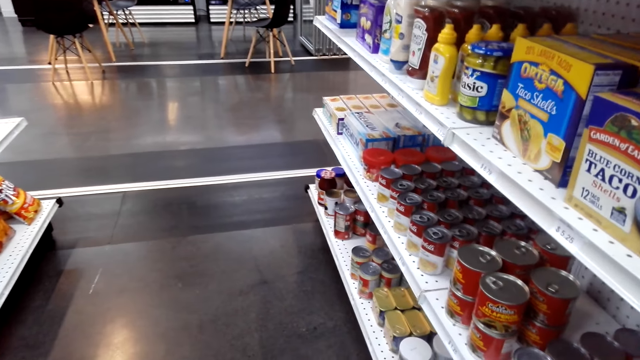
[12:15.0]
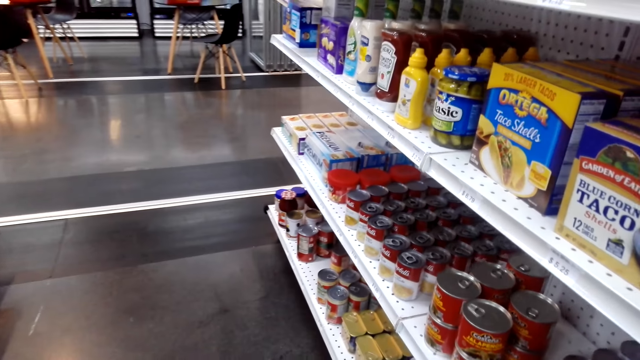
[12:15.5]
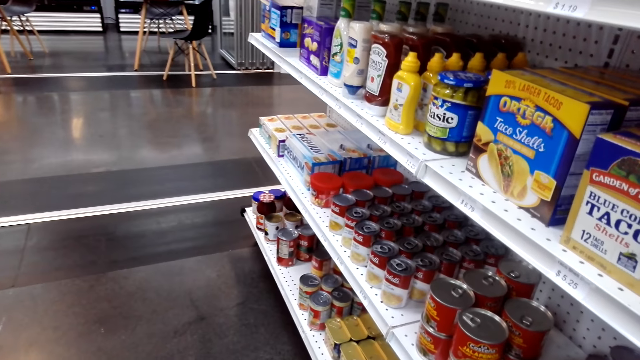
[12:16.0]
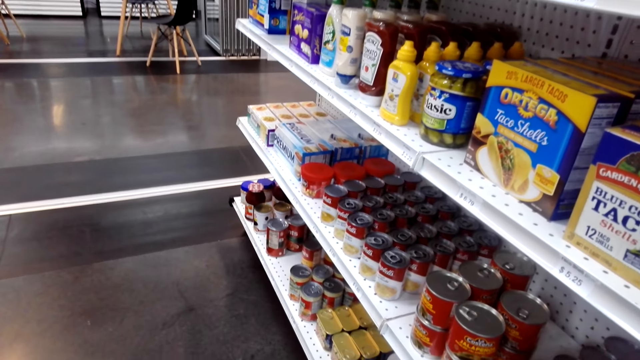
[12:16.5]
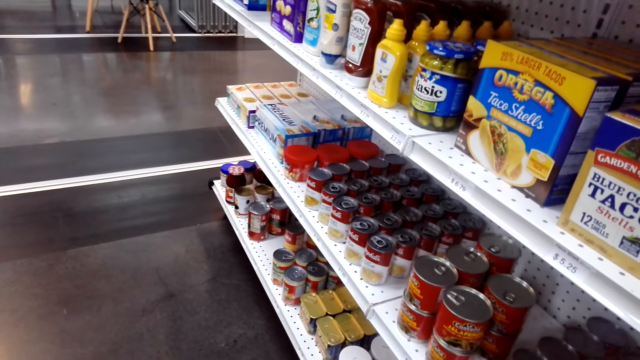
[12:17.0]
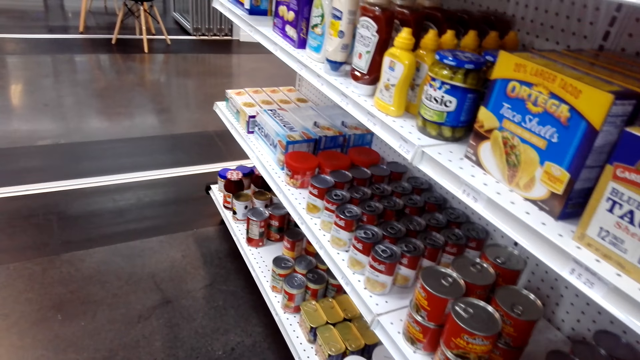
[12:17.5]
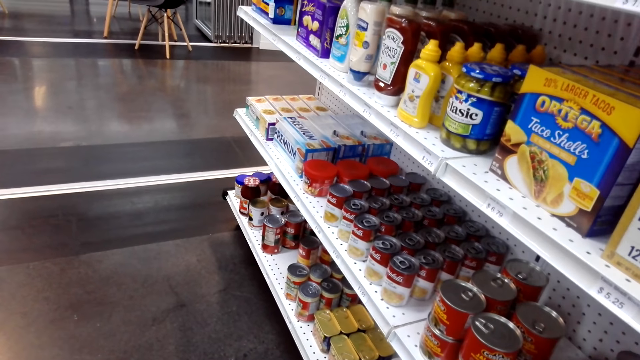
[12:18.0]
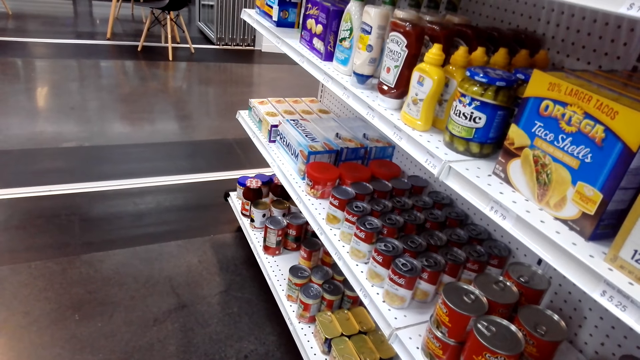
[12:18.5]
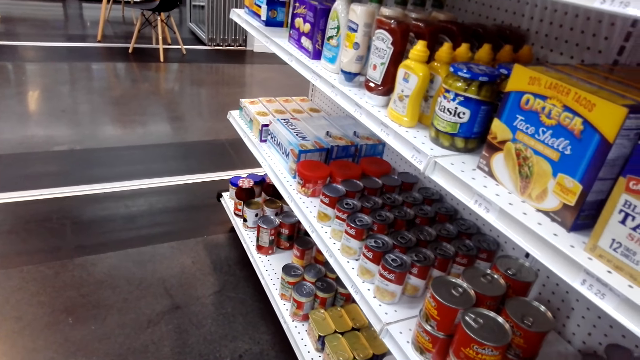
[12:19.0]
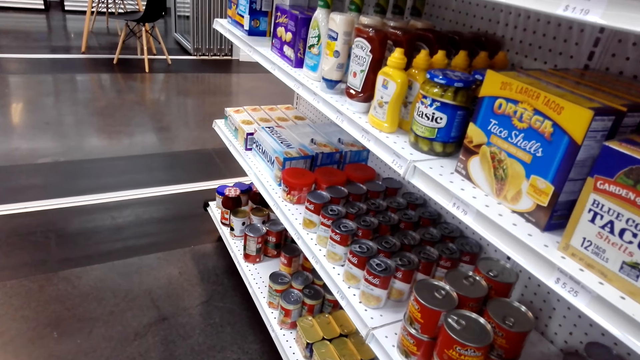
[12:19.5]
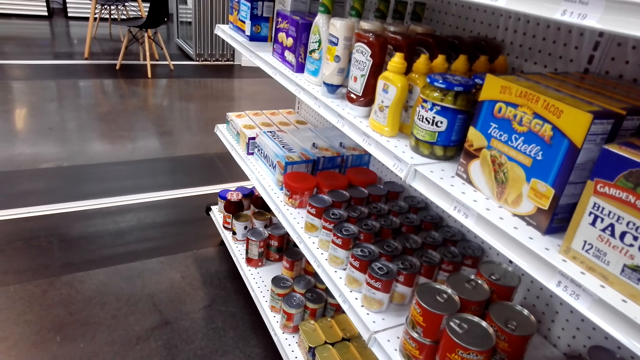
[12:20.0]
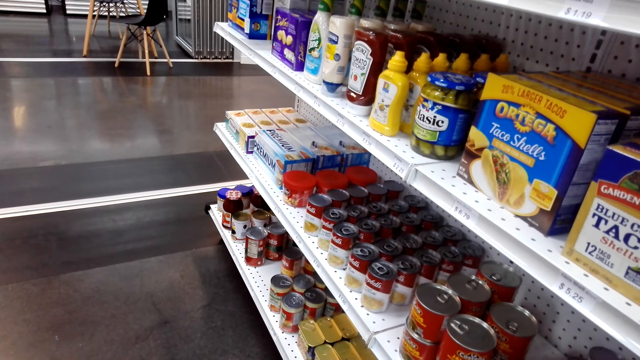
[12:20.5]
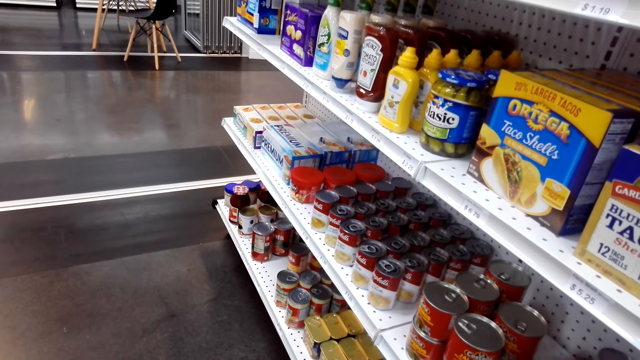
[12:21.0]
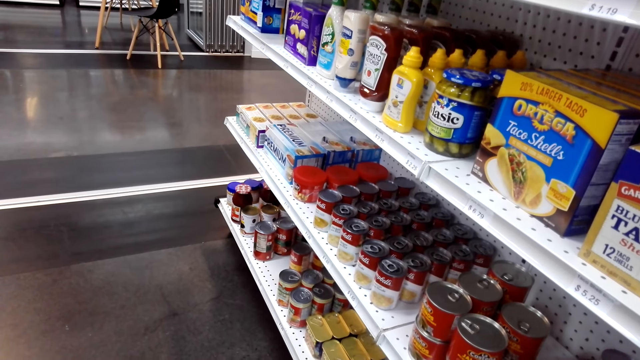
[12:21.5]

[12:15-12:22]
The camera wearer stands next to a store shelf.

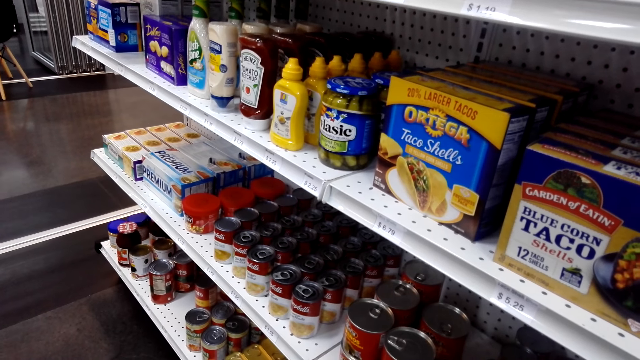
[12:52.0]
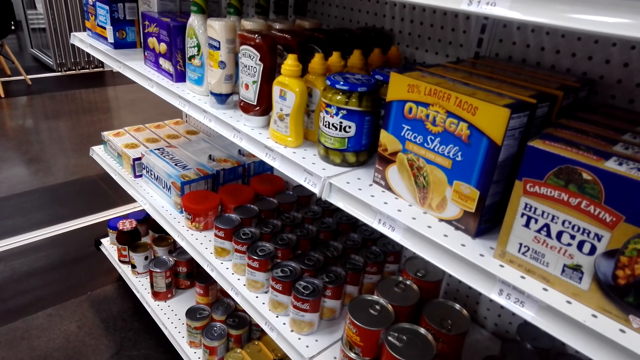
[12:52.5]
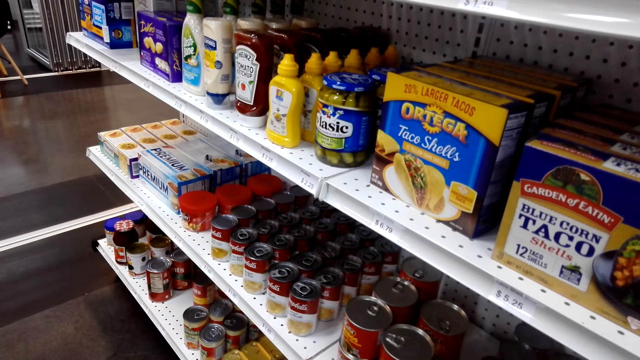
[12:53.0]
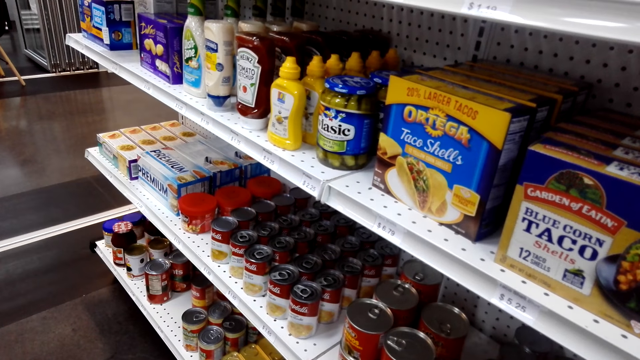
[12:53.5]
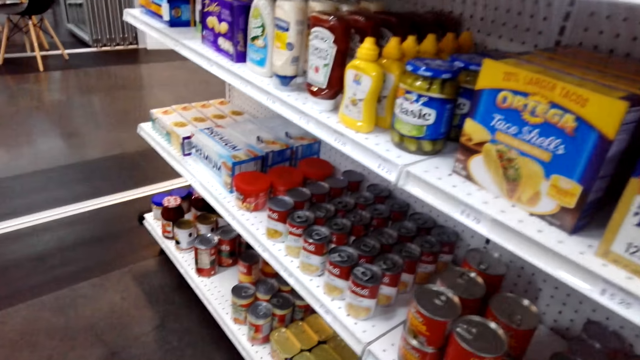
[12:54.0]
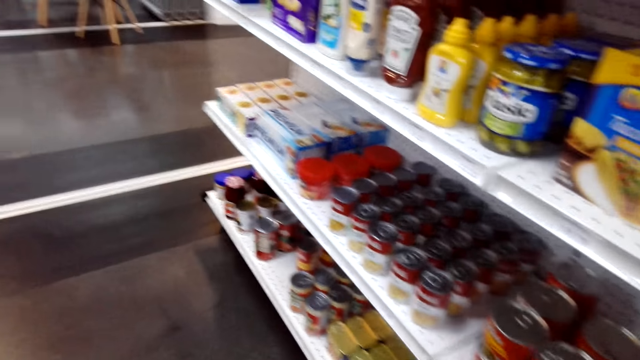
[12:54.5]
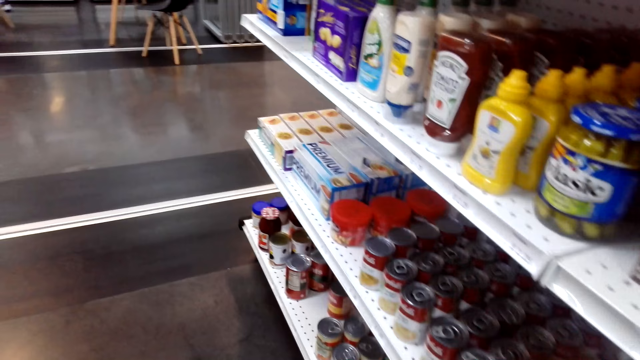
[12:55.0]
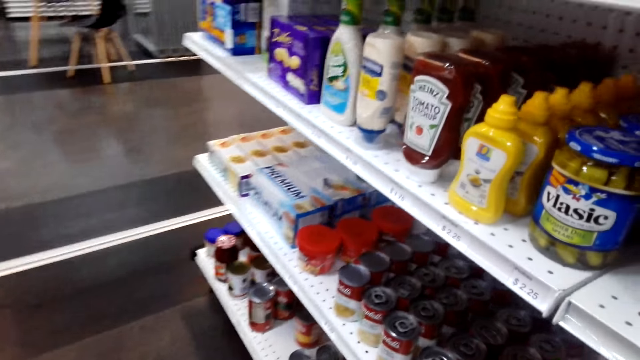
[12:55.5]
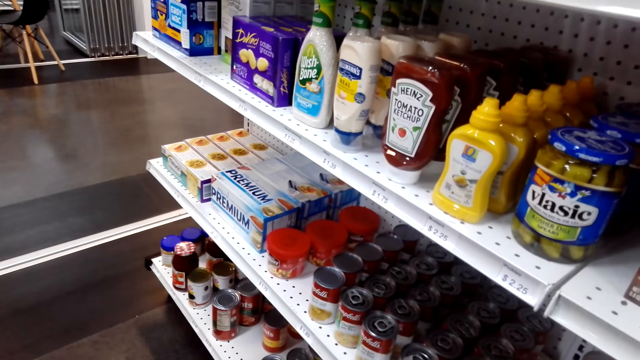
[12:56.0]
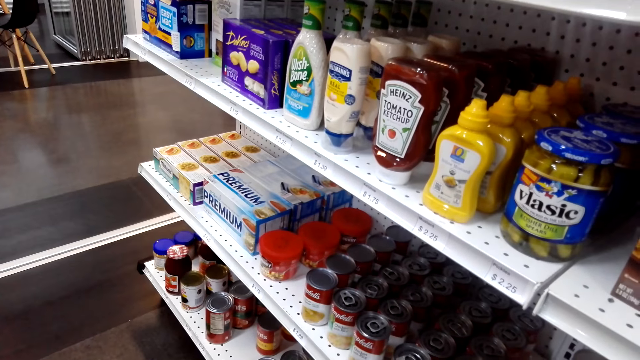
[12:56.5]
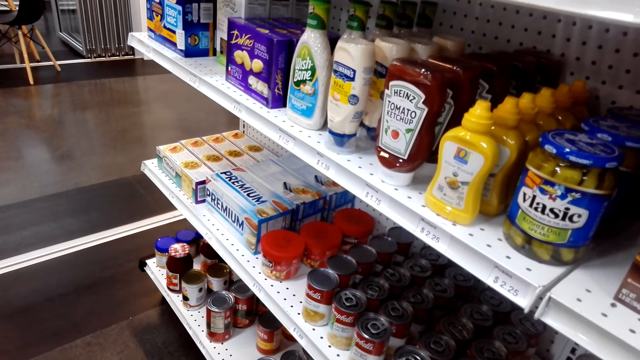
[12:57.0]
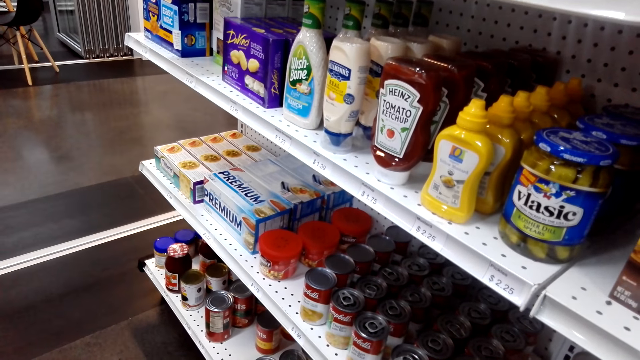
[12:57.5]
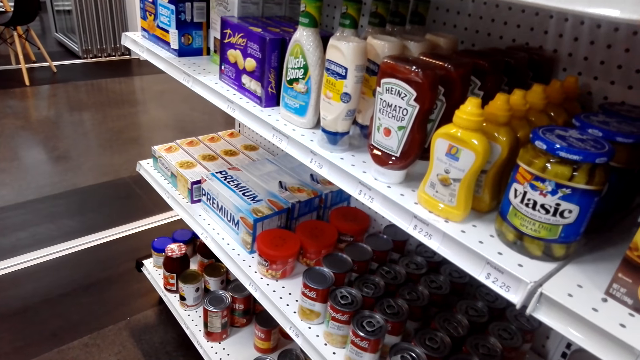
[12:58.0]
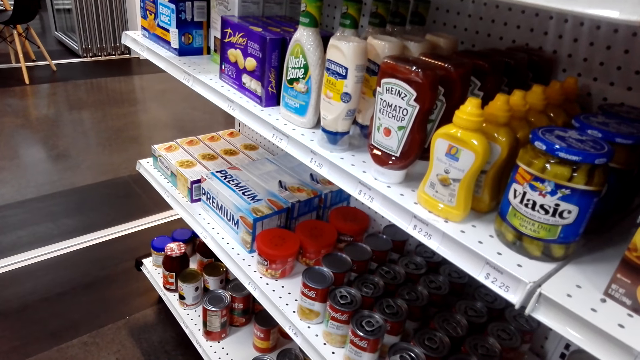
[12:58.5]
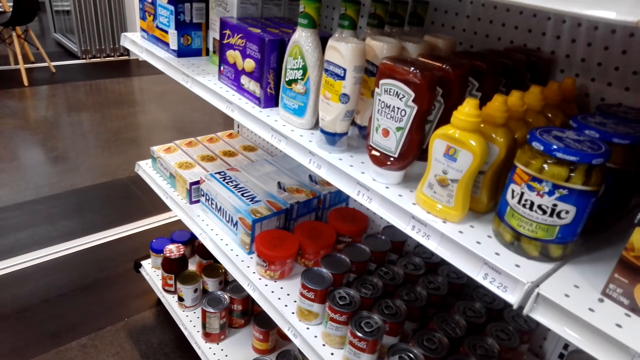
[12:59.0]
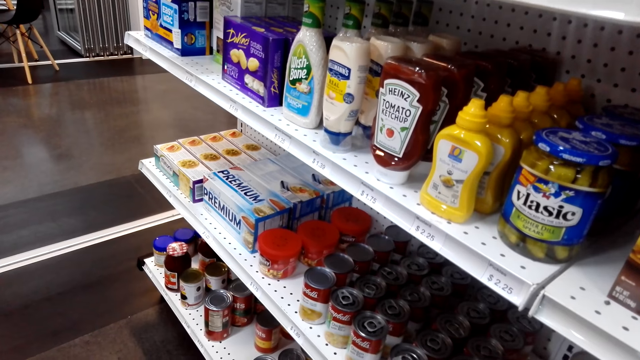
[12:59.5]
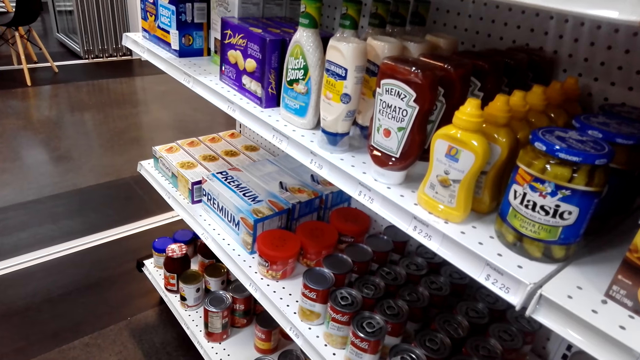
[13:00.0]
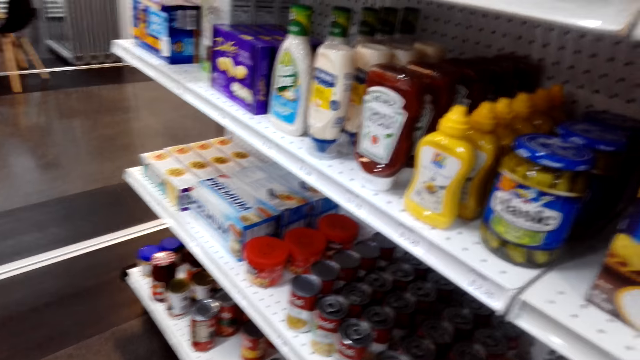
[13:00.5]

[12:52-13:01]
The camera wearer walks around. They stand next to a store shelf.

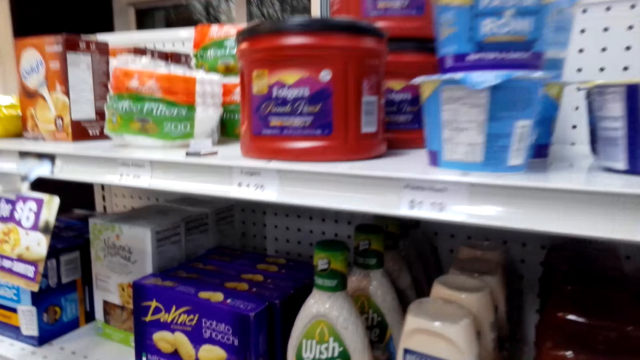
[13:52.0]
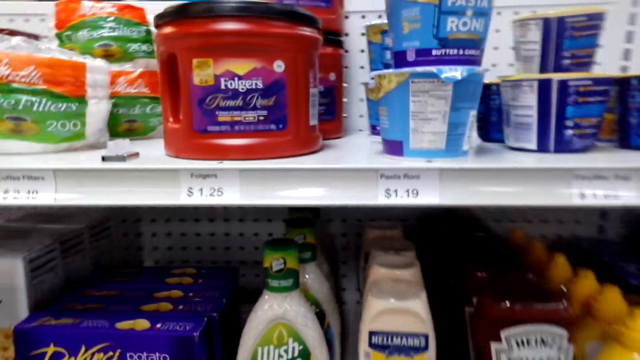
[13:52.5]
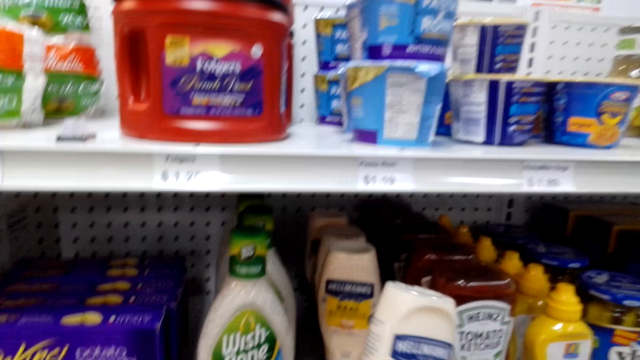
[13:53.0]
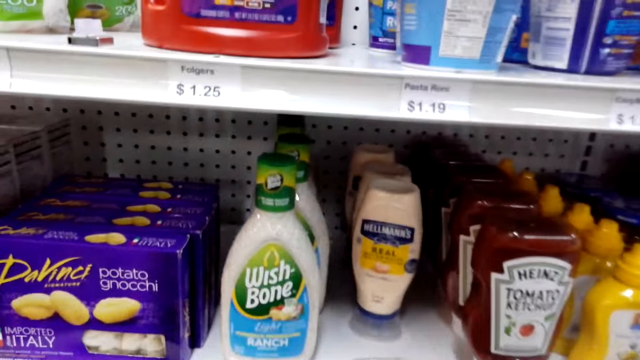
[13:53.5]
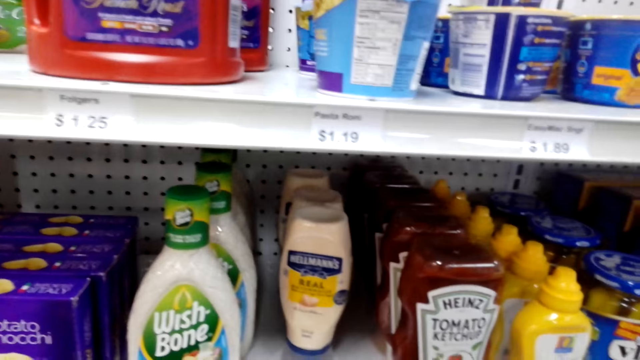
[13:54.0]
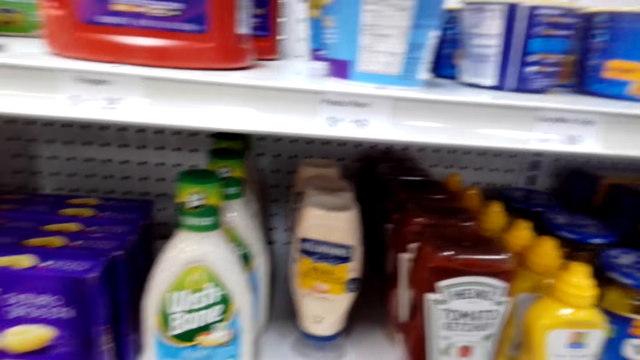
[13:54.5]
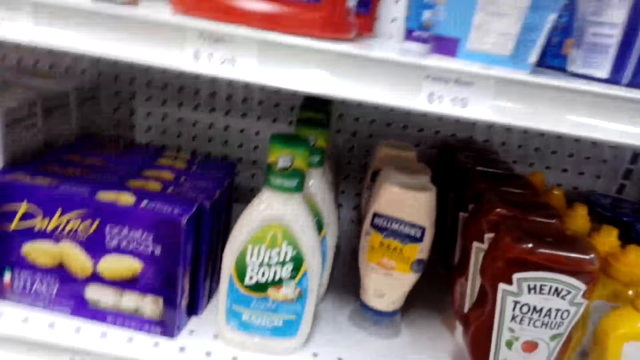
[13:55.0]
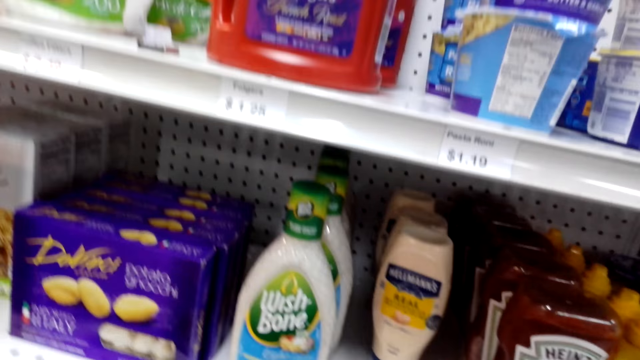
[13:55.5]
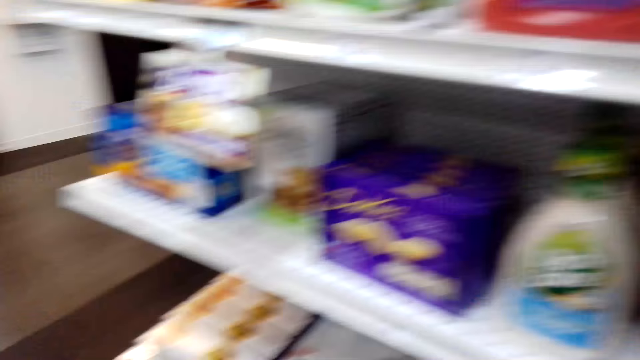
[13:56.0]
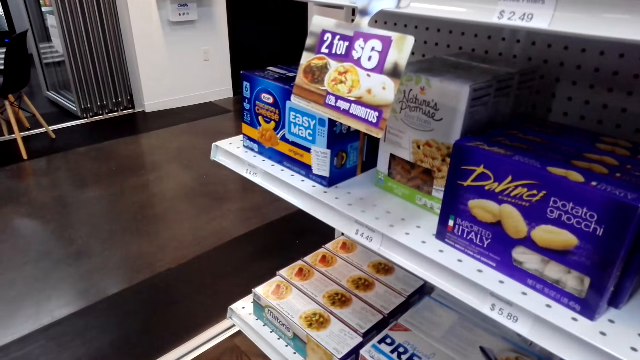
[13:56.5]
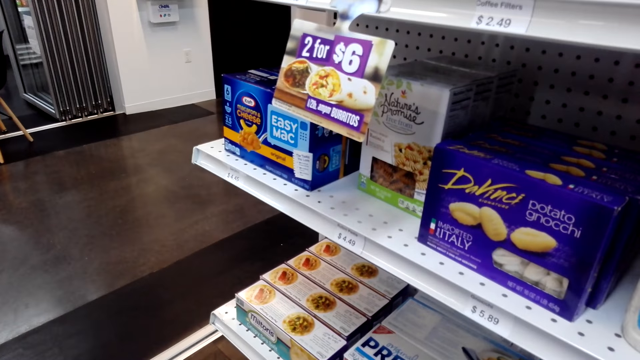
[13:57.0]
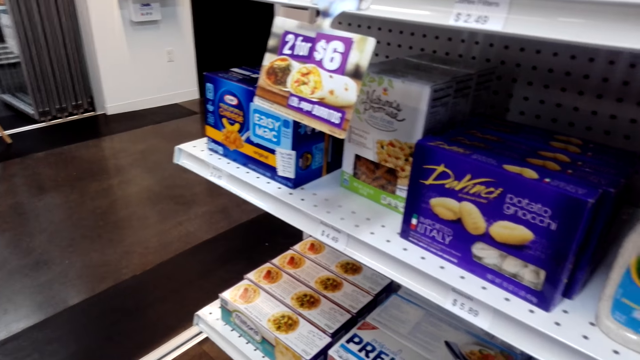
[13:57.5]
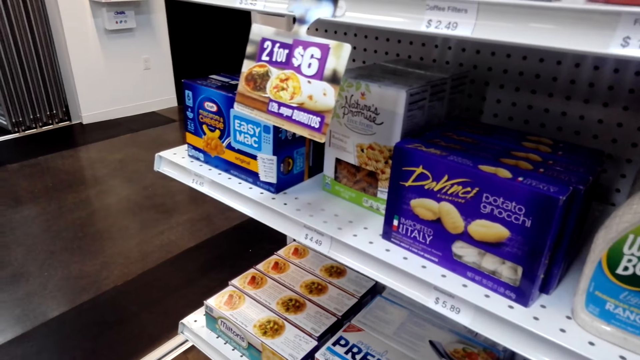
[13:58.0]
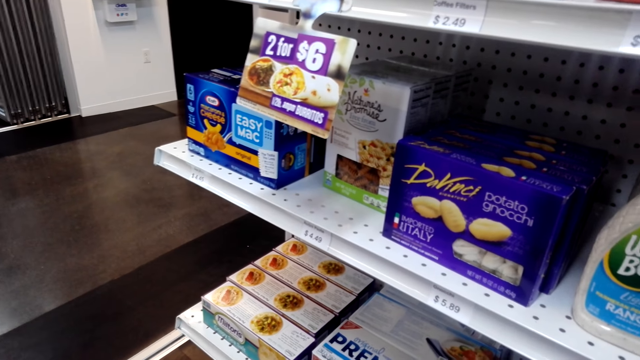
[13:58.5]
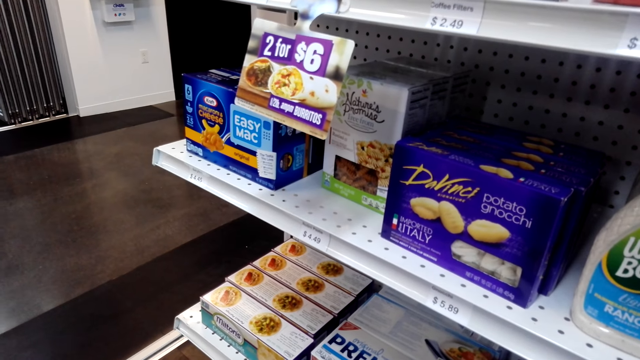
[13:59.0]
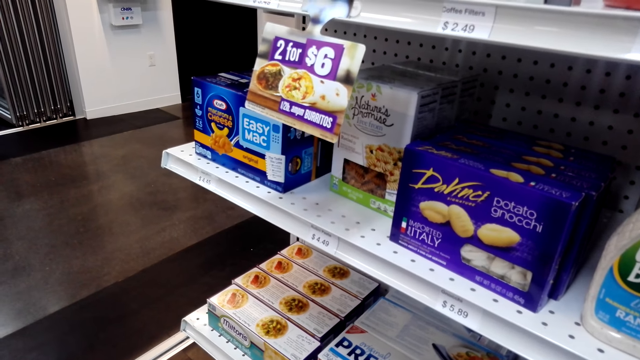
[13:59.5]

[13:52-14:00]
The camera wearer picks Hellmann's Real from the shelf. They return the Hellmann's Real on the shelf. They look to the left.
